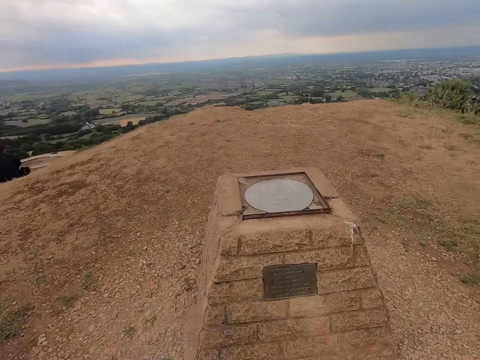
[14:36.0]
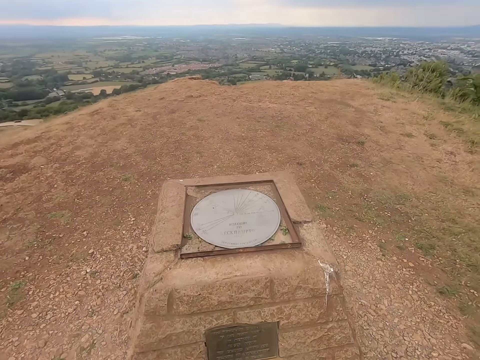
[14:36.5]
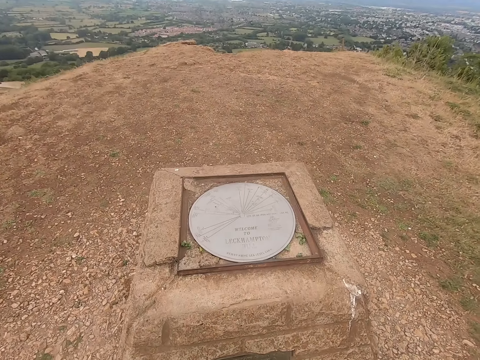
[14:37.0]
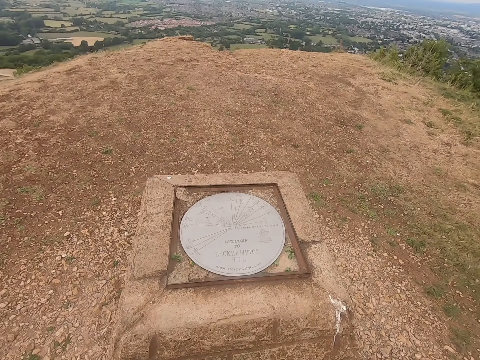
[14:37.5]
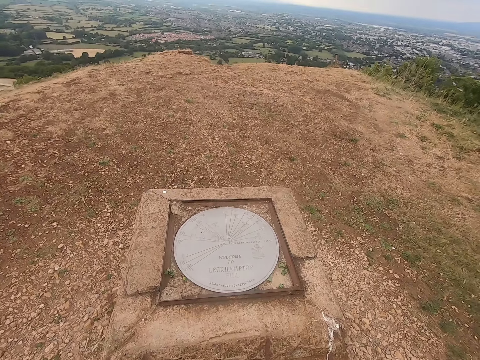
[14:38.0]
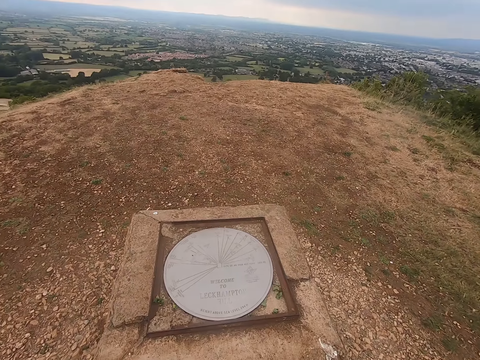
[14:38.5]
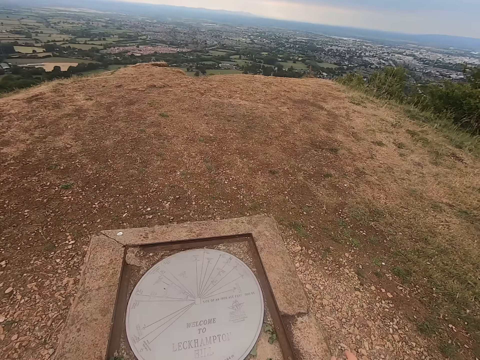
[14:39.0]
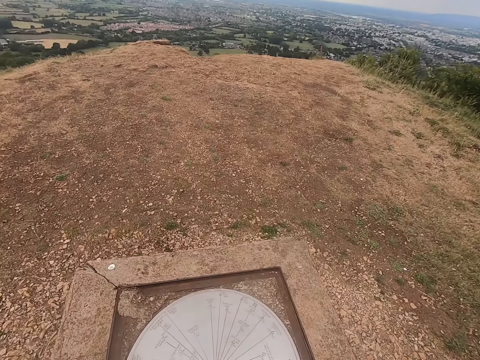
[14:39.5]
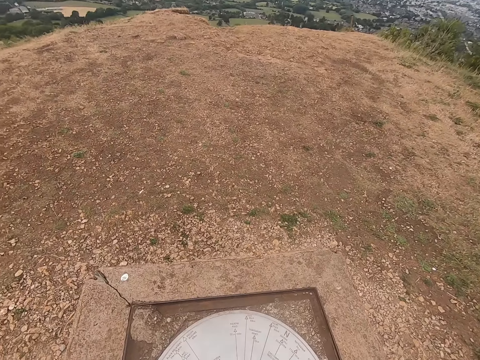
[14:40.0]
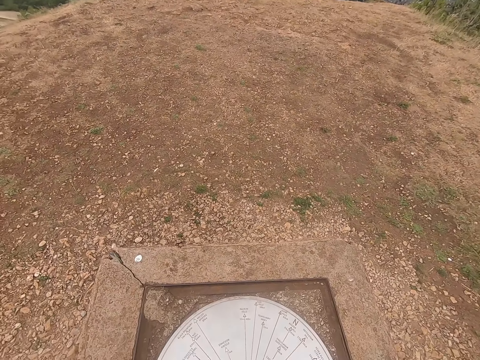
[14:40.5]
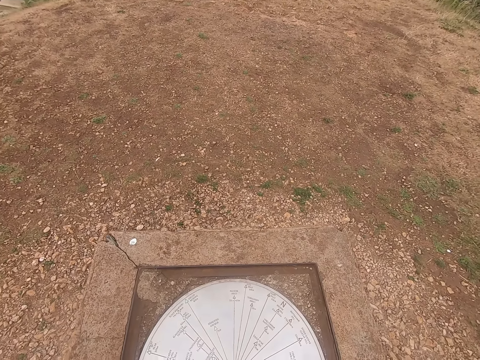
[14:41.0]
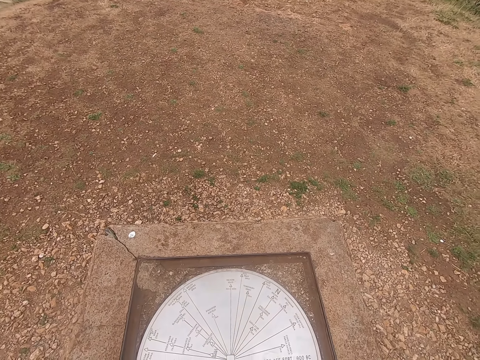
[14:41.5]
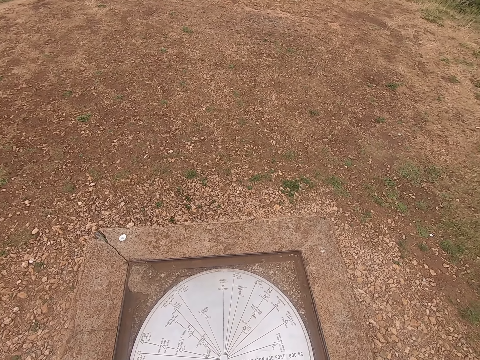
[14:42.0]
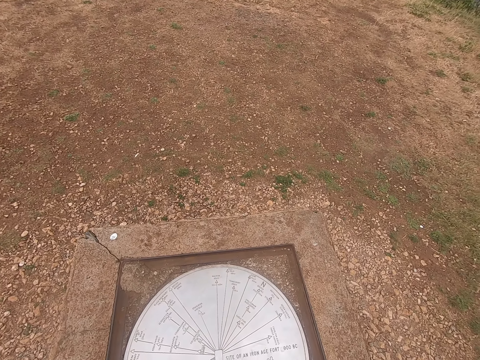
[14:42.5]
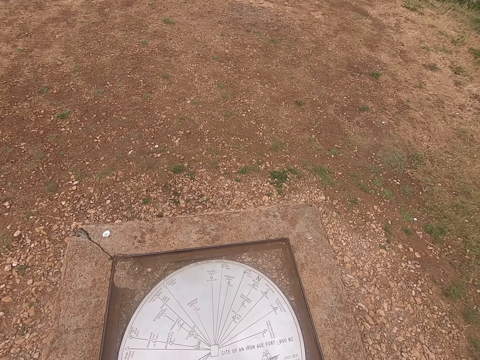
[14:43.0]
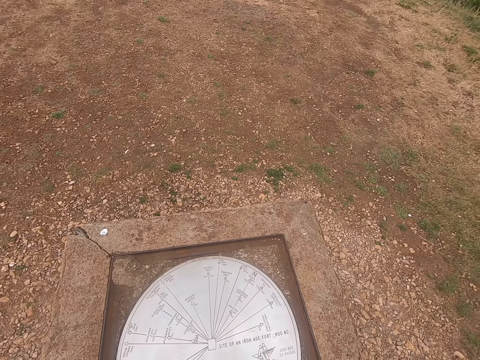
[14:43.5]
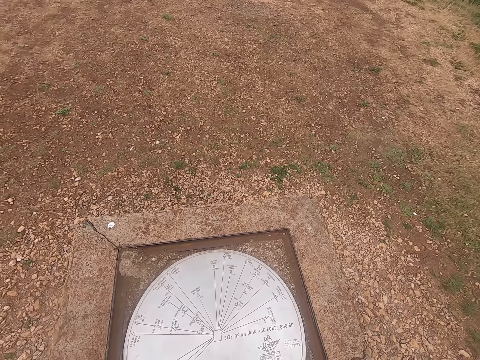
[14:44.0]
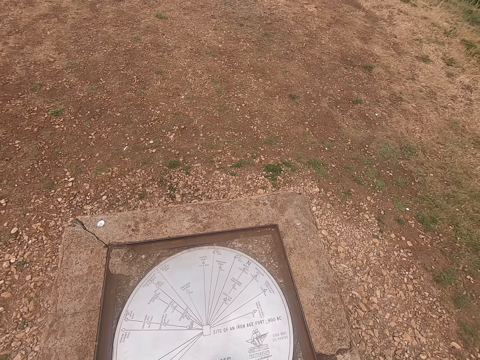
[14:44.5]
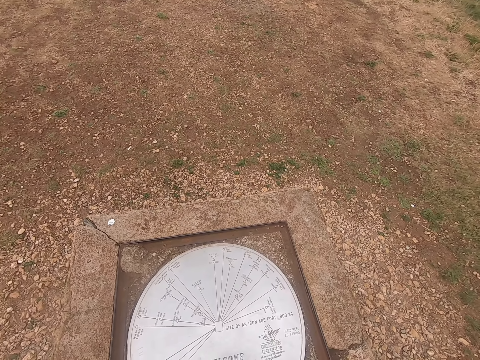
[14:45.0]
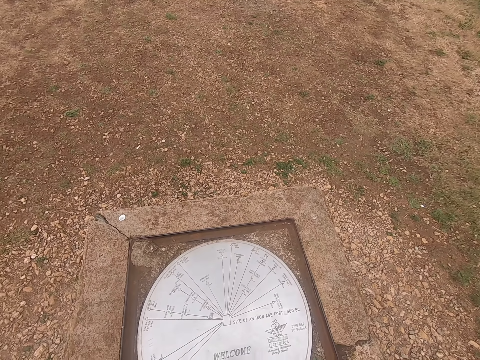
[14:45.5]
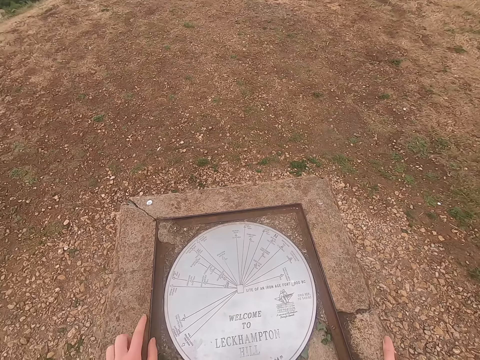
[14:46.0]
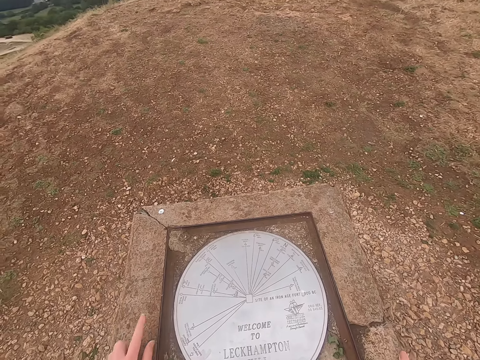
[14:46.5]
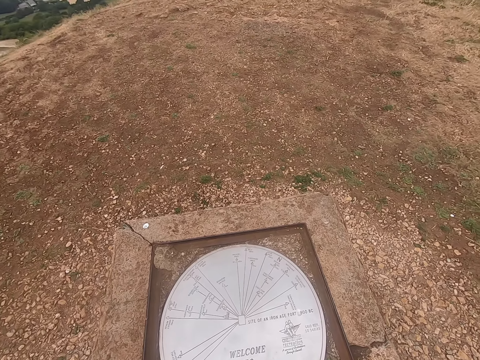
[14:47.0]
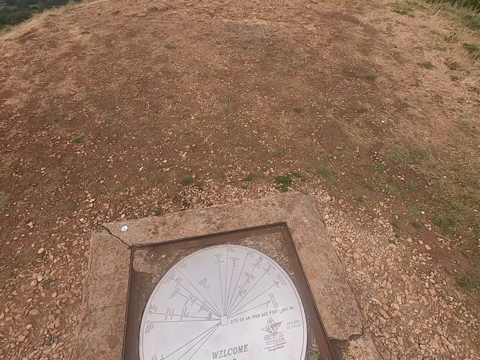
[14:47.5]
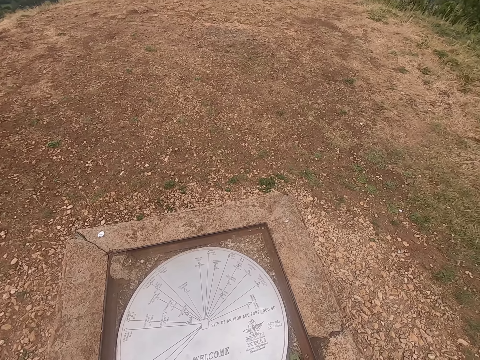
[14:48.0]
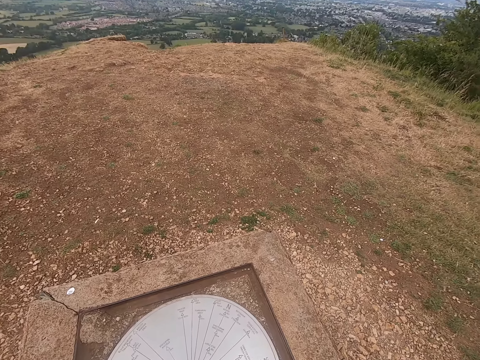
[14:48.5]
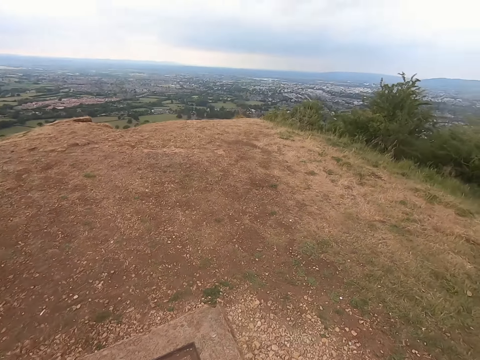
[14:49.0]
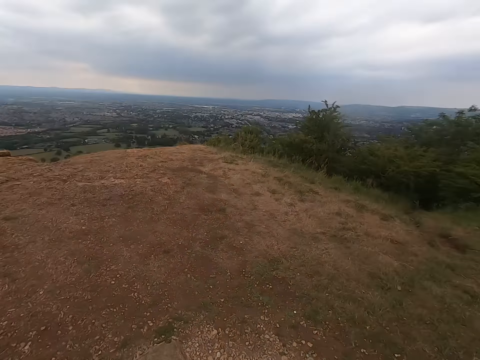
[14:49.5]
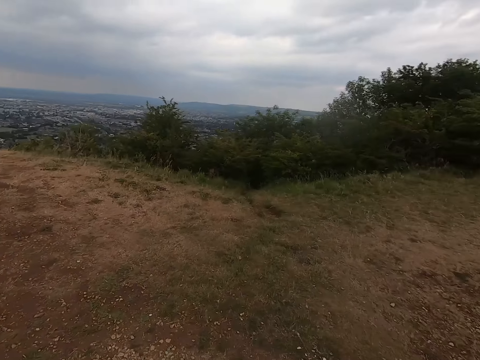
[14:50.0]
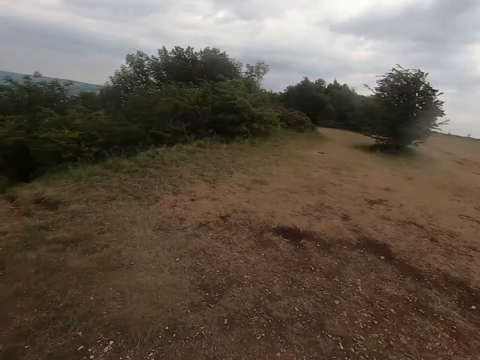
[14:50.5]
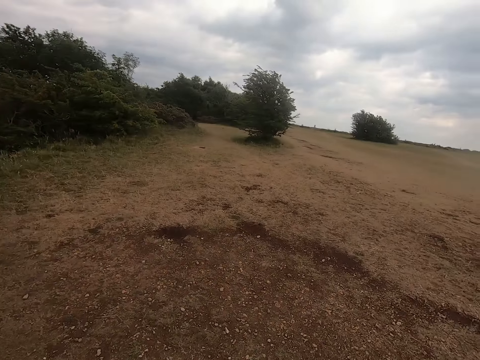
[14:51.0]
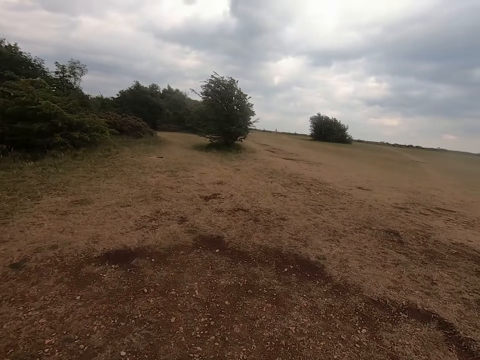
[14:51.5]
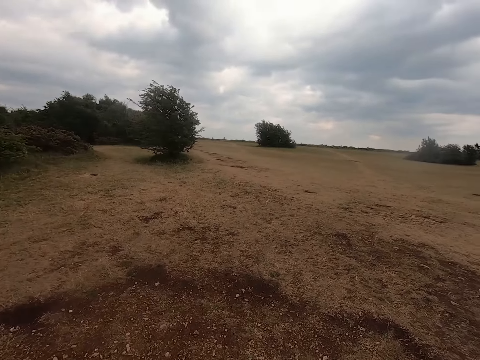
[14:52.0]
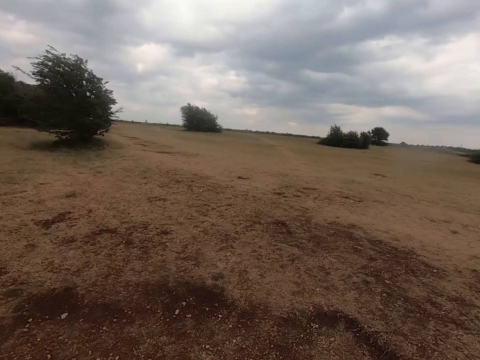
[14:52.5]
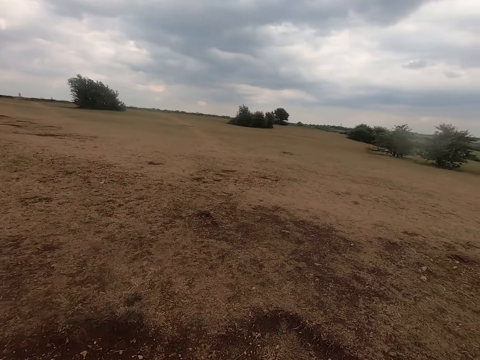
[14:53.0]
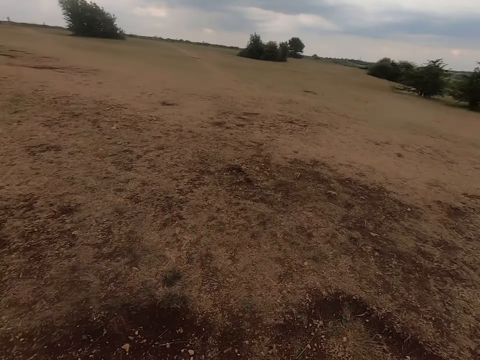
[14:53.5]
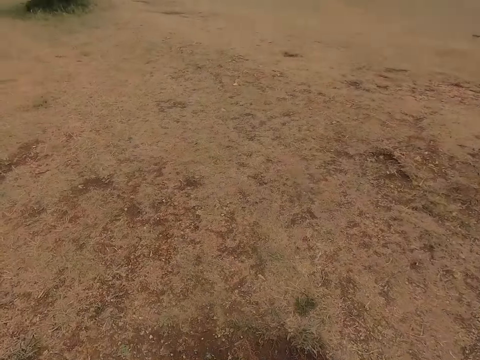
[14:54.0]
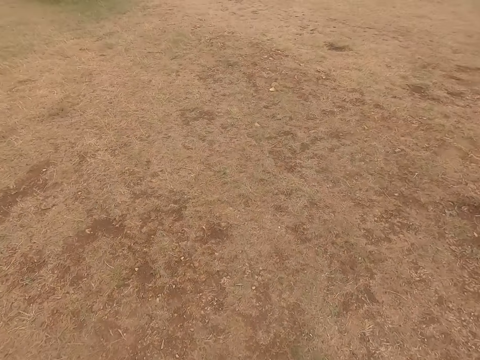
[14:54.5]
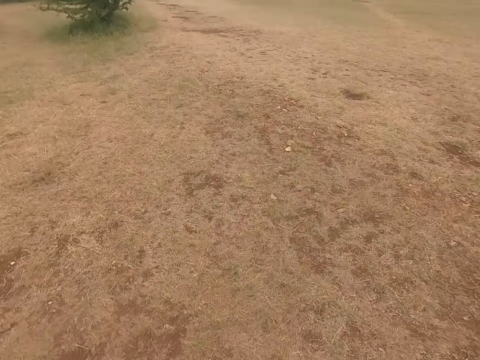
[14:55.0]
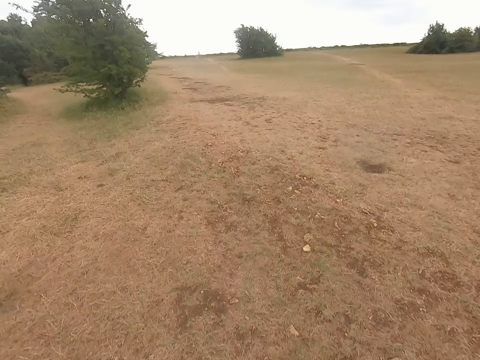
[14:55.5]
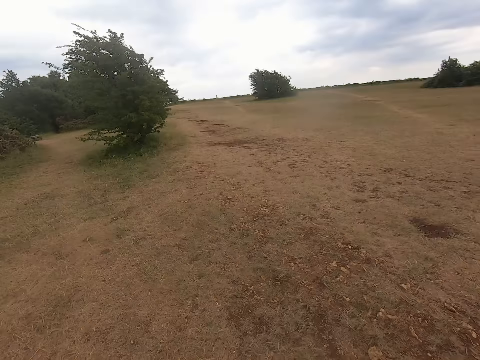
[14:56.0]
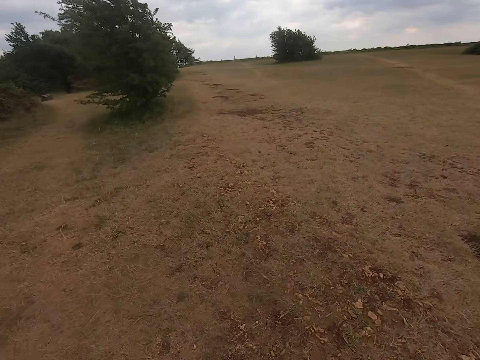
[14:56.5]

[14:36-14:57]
The camera wearer stands in front of a monument. They look at the monument. They touch the monument. They look around. They walk in the field.

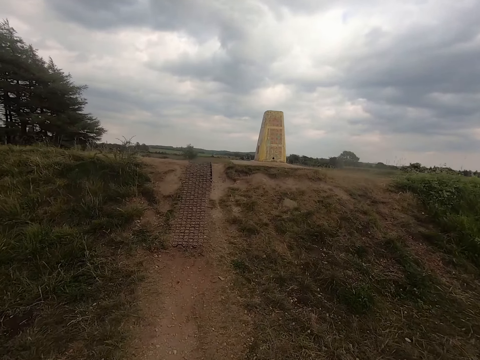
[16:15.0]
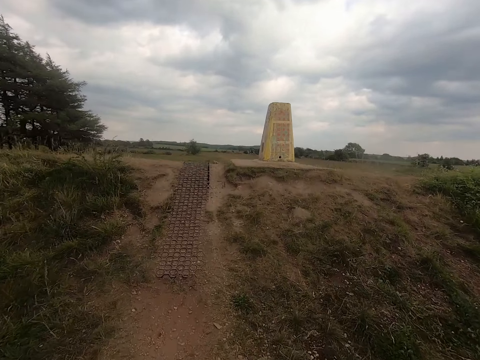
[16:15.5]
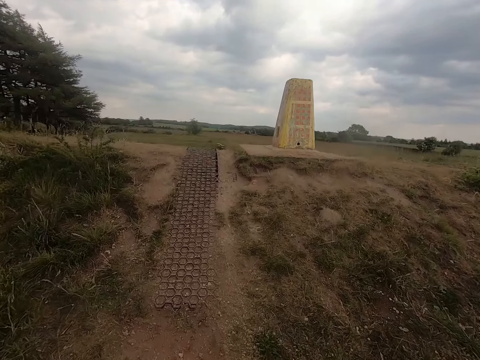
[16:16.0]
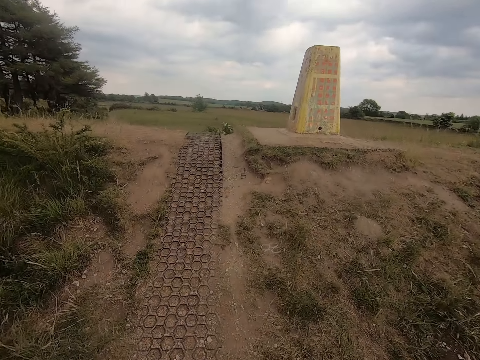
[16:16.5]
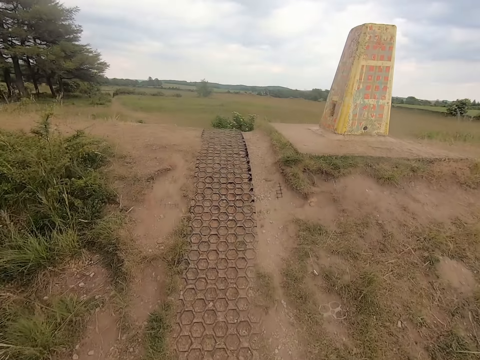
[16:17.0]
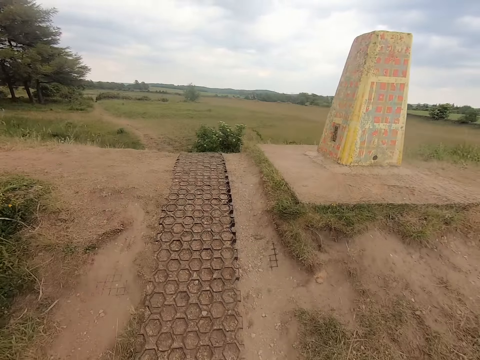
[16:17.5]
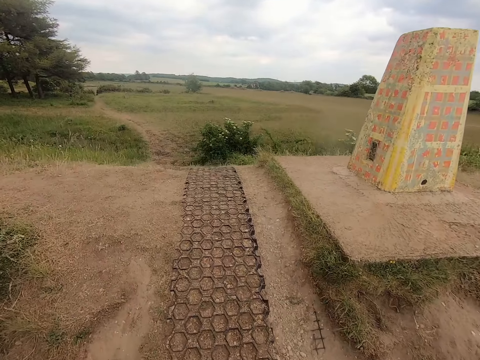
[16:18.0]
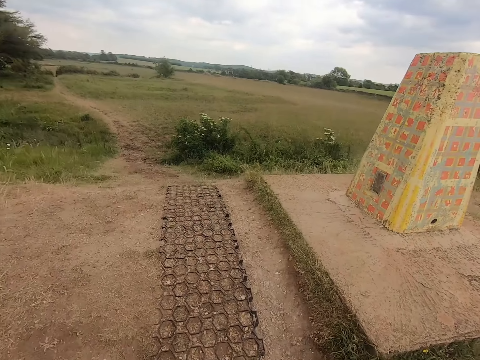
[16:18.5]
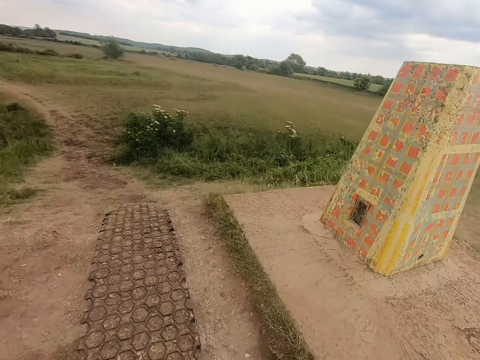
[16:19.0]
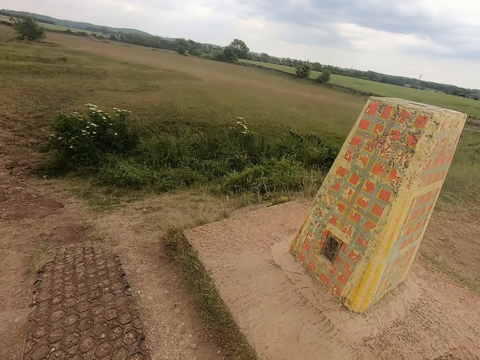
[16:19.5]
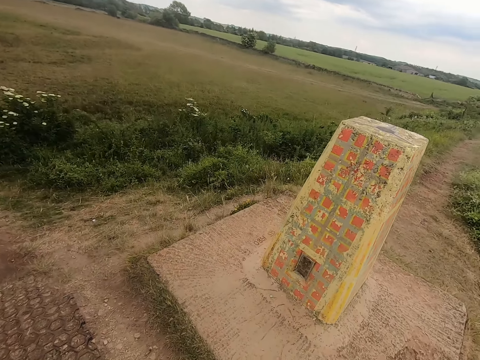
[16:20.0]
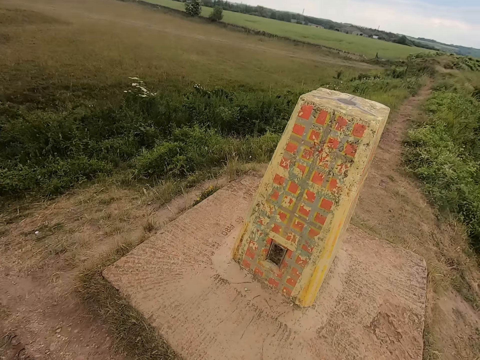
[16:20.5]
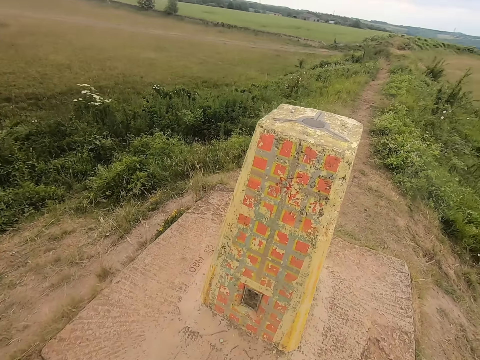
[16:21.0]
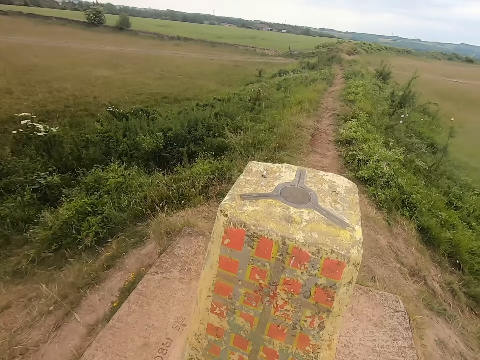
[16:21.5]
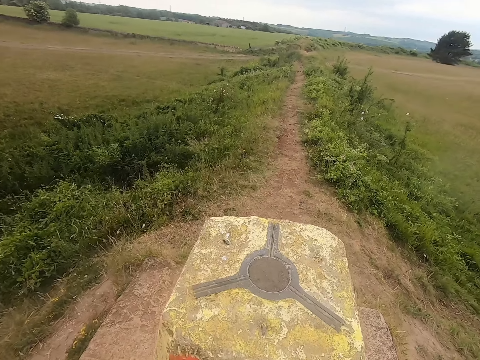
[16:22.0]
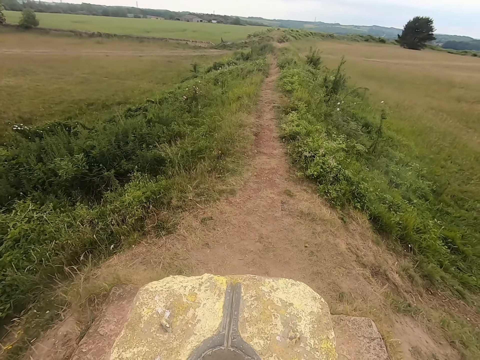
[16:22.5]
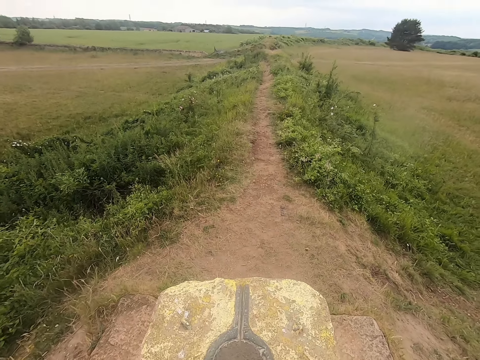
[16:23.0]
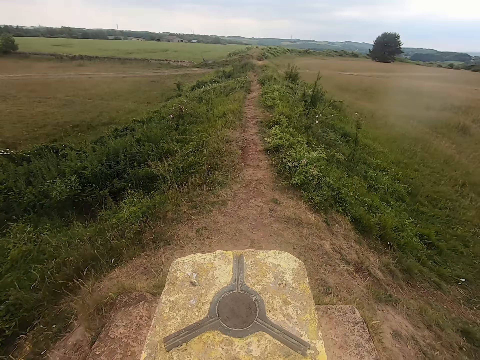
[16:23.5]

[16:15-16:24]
The camera wearer walks up the monument. They stand in front of the monument.
